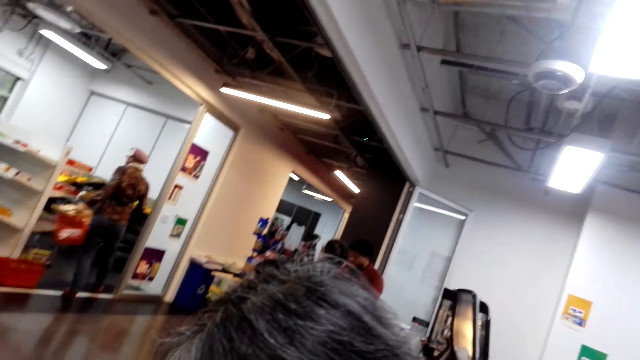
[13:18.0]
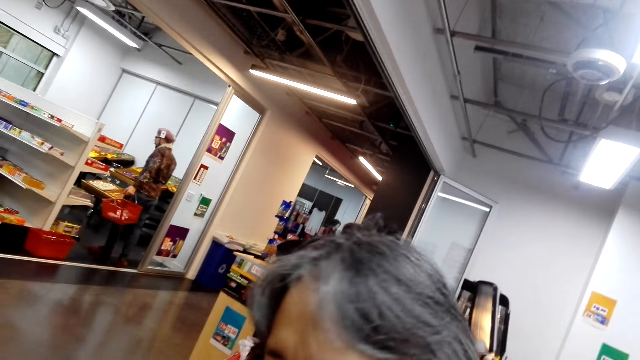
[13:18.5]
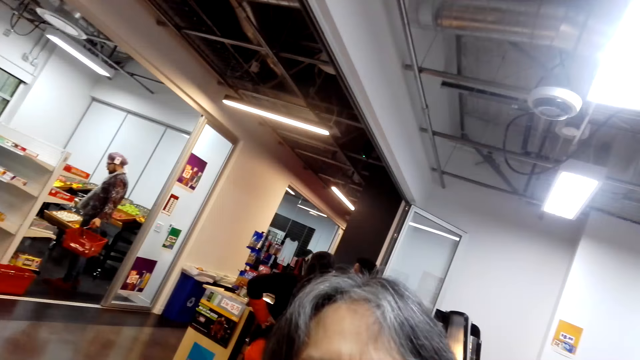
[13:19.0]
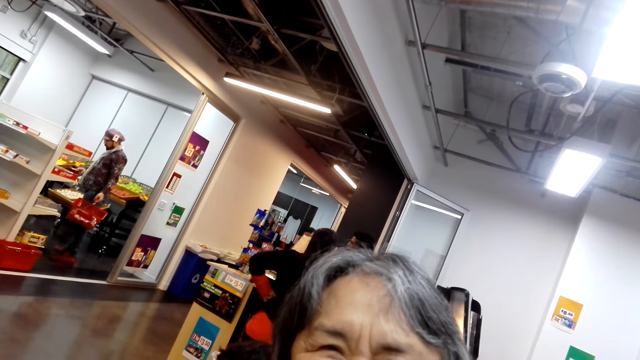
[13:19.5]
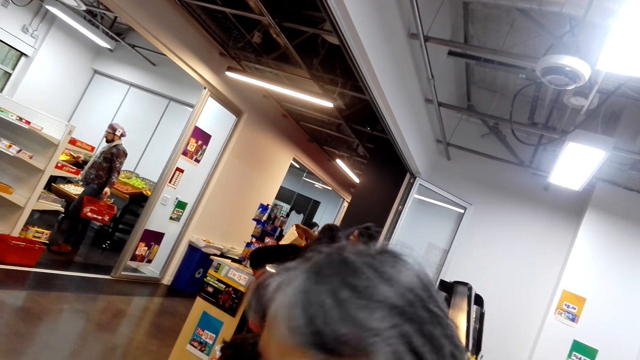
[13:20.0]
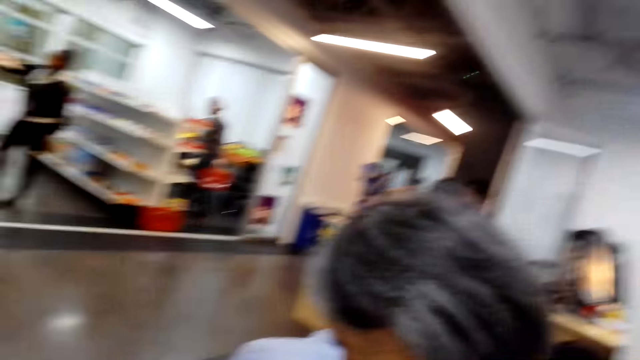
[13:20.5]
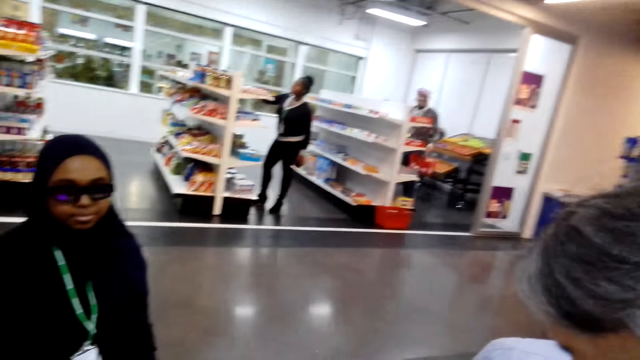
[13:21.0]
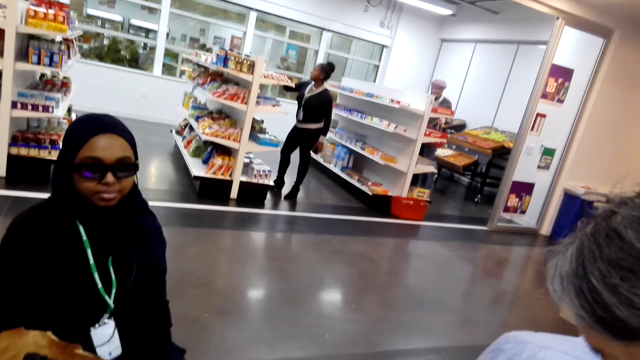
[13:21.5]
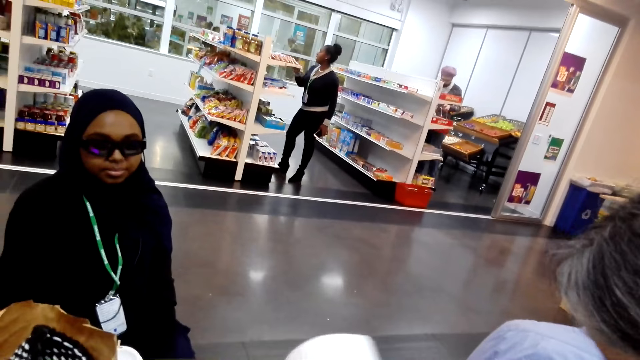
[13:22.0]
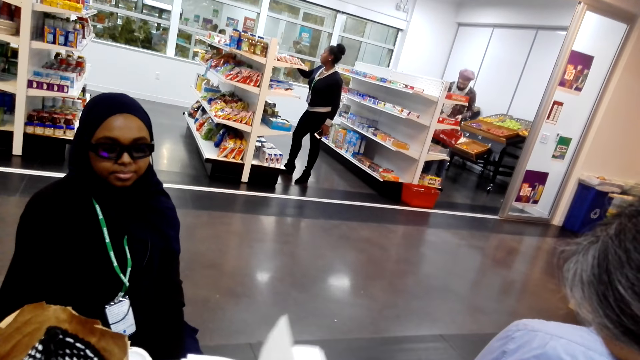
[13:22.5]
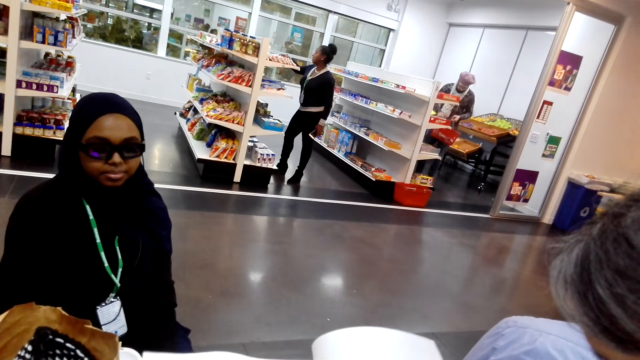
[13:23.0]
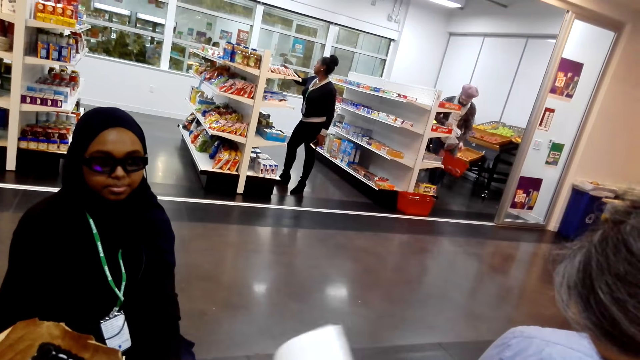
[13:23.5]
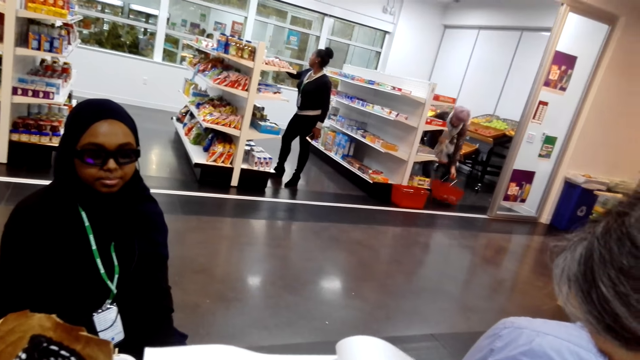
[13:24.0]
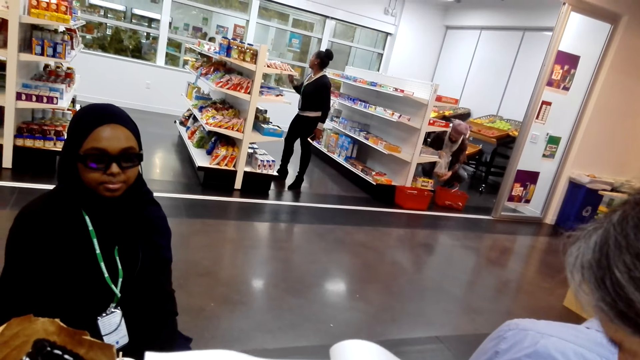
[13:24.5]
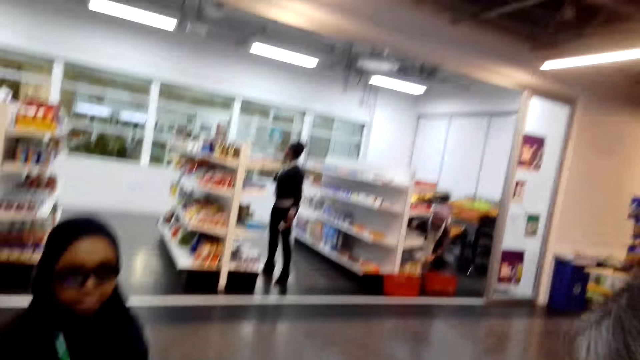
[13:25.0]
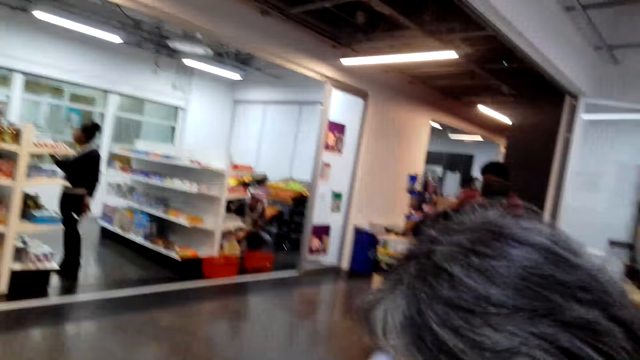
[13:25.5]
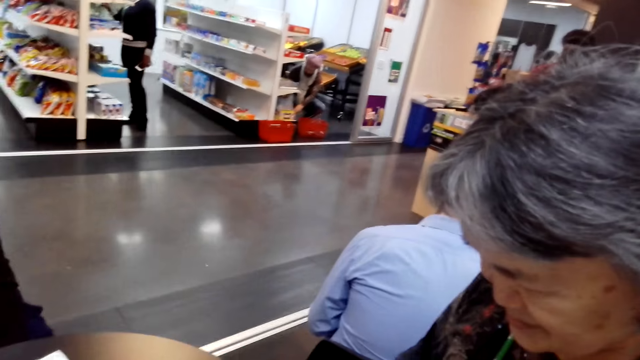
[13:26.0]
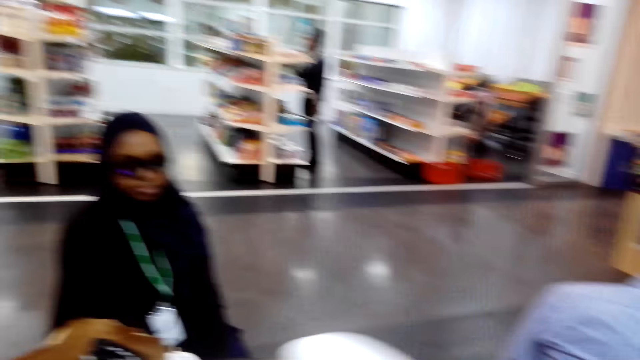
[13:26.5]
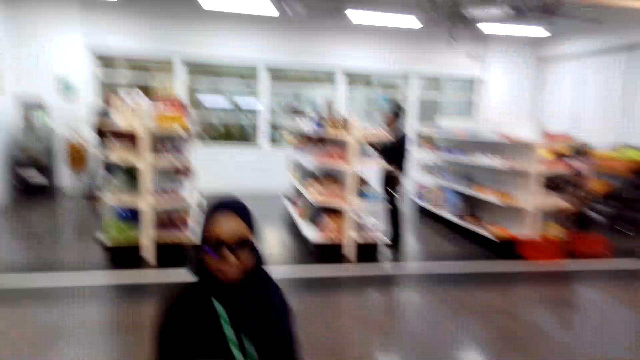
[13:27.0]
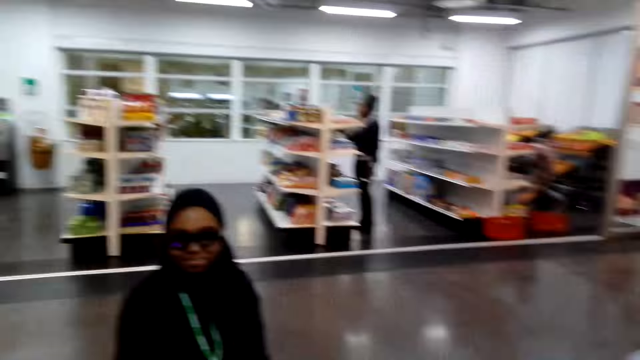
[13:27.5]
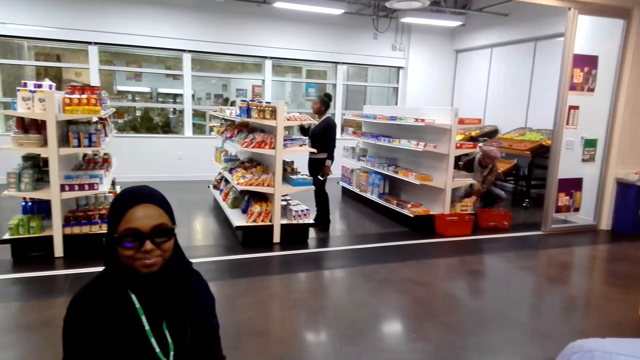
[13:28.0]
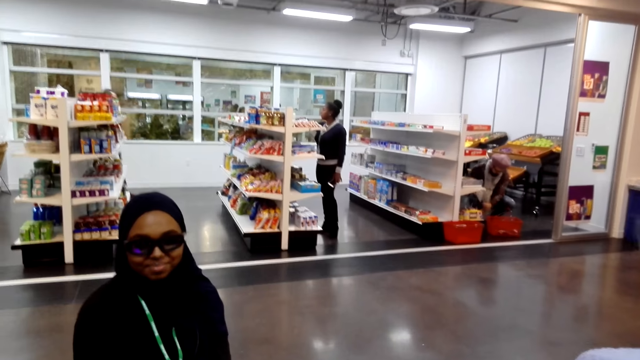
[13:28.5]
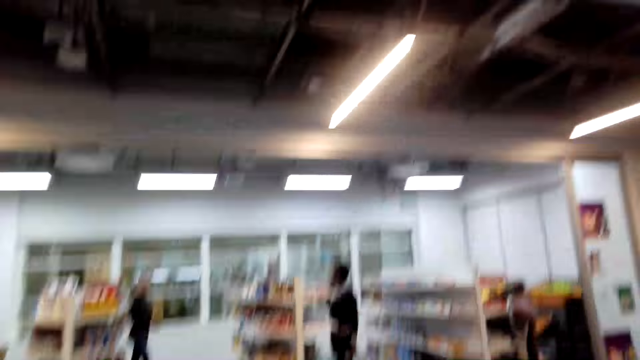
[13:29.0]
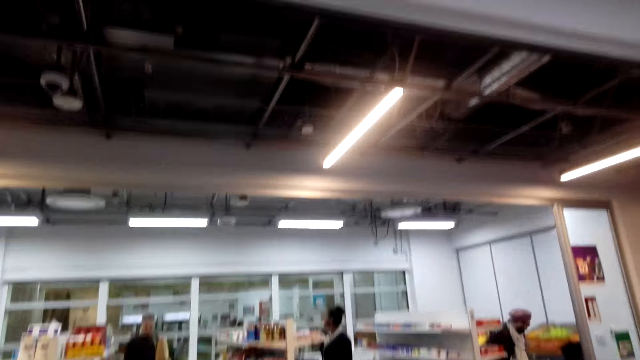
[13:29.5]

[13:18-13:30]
The camera wearer dialogues with a woman.

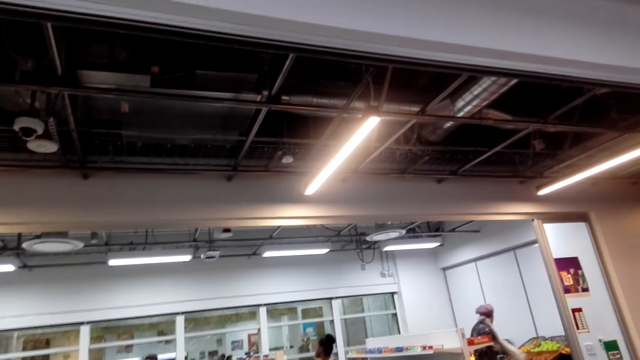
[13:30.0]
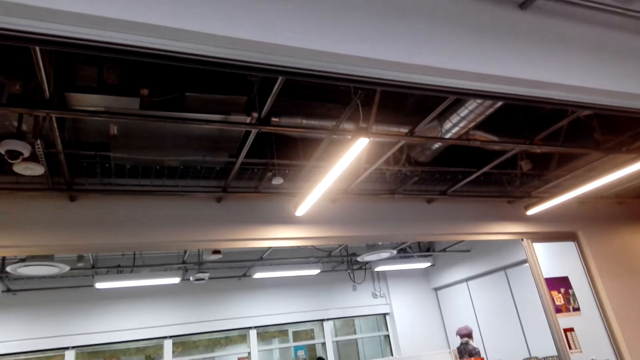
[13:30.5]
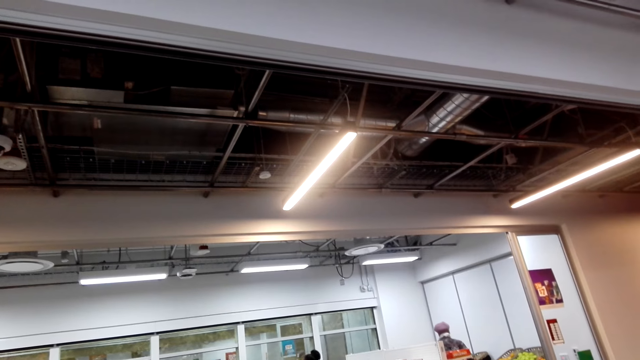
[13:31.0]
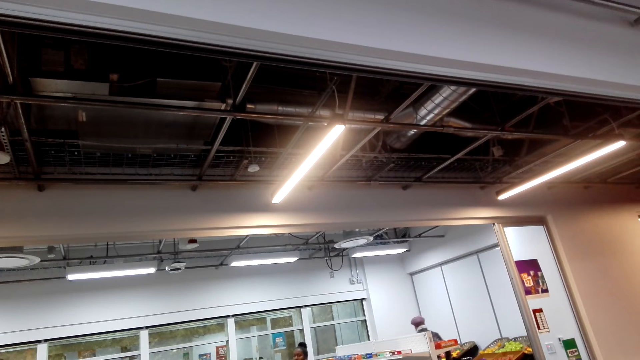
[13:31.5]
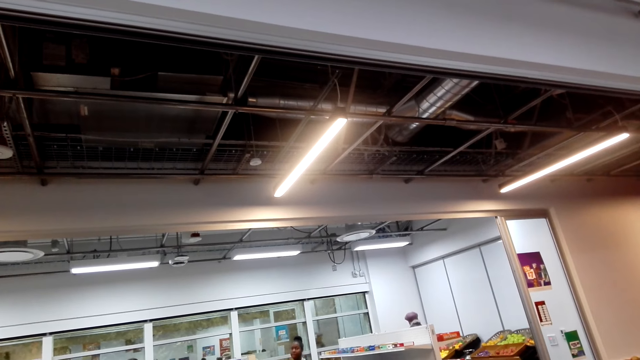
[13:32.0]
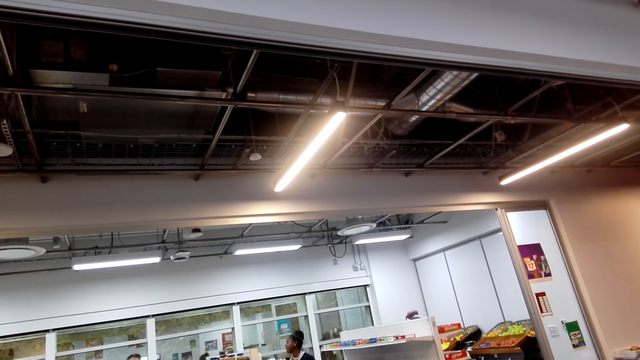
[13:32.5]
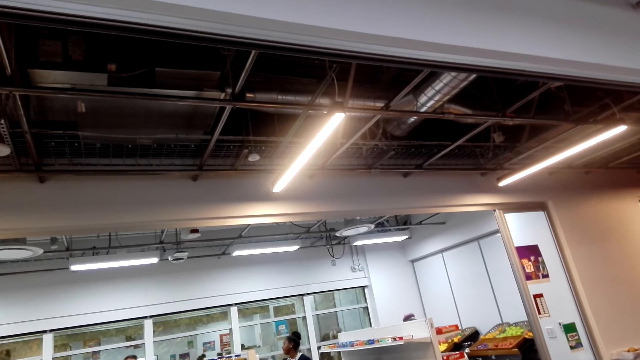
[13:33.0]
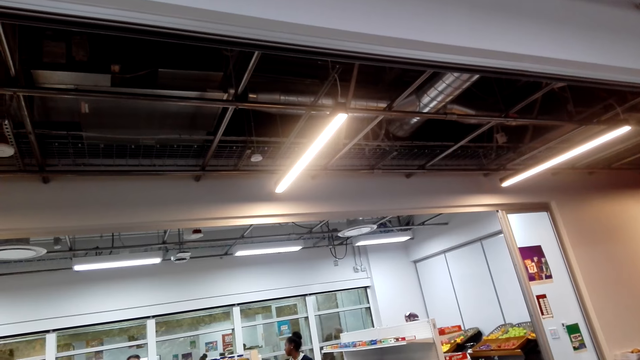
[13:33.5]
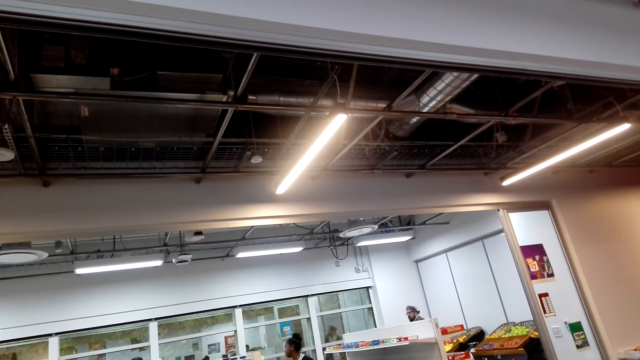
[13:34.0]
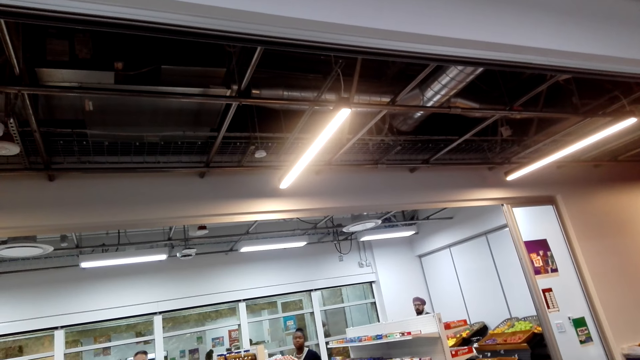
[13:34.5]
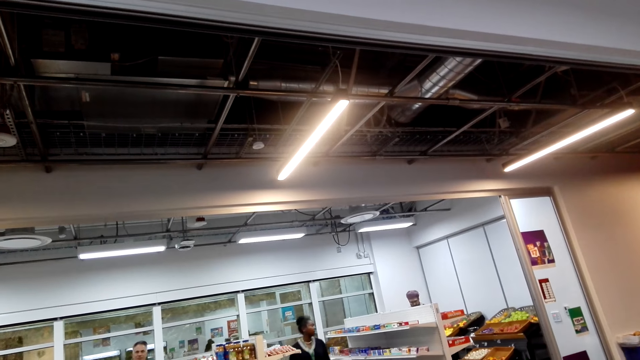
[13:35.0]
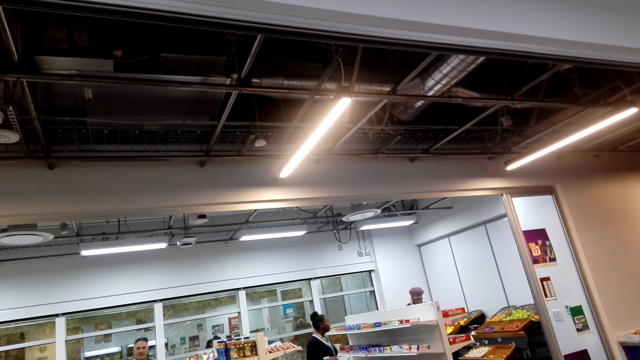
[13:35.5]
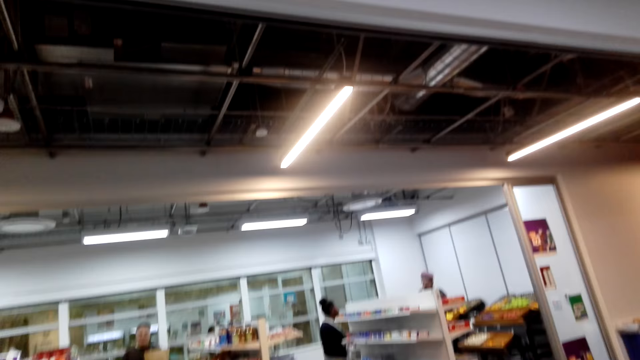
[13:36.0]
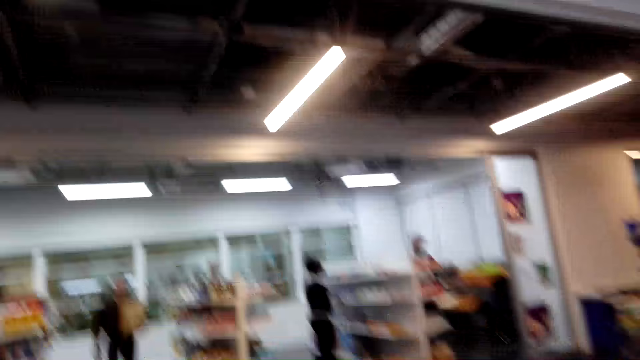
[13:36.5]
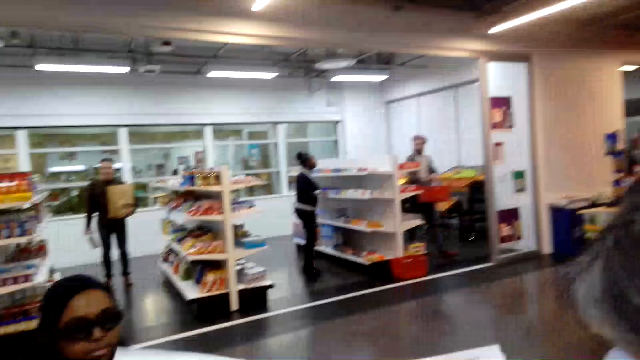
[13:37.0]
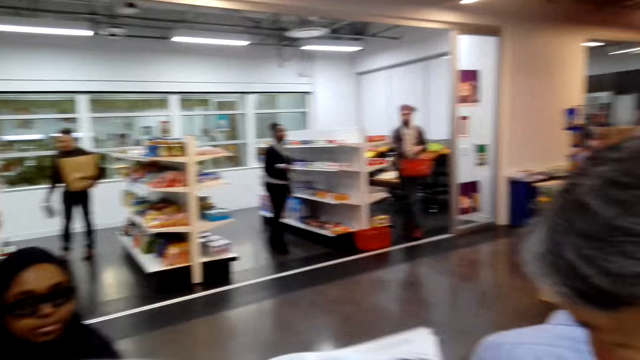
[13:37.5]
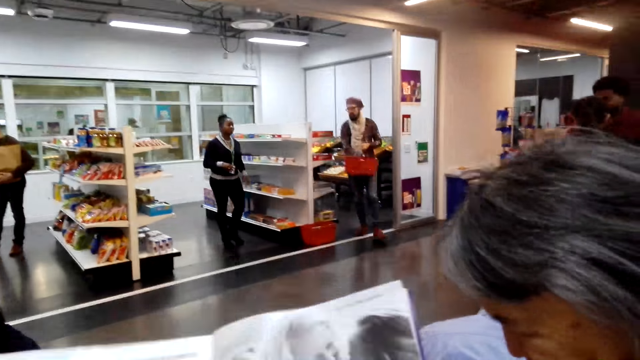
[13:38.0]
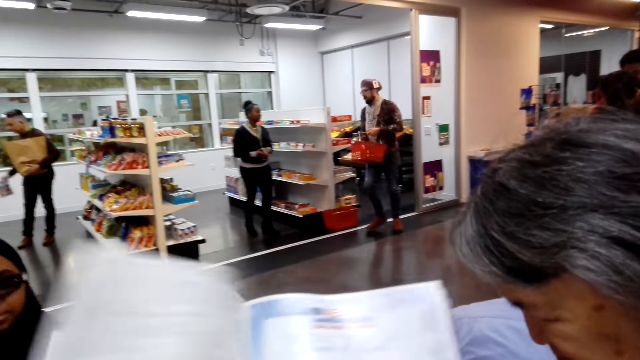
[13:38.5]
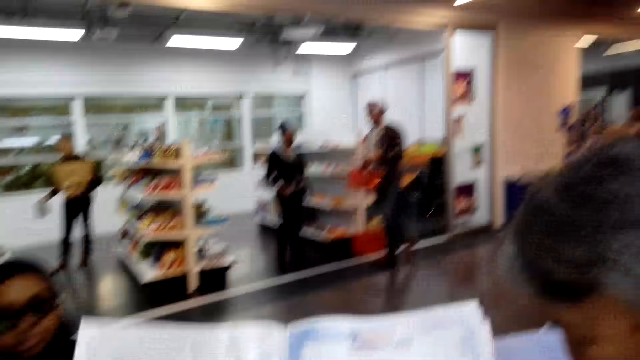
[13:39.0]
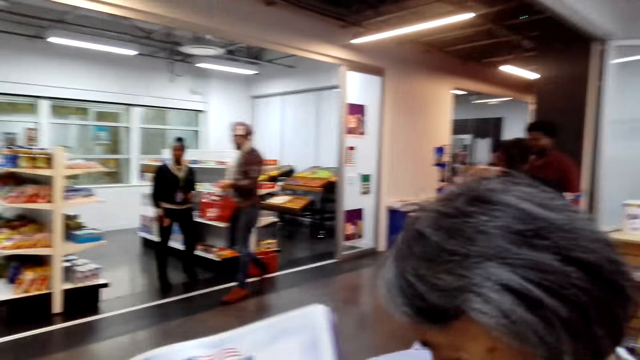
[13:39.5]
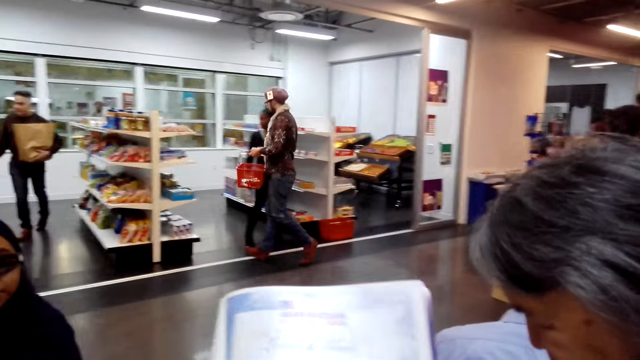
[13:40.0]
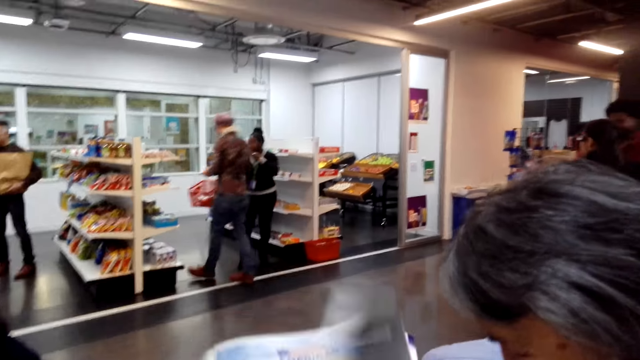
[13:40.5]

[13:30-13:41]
The camera wearer opens the book pages.
